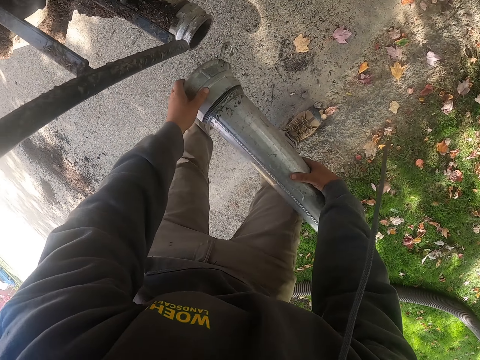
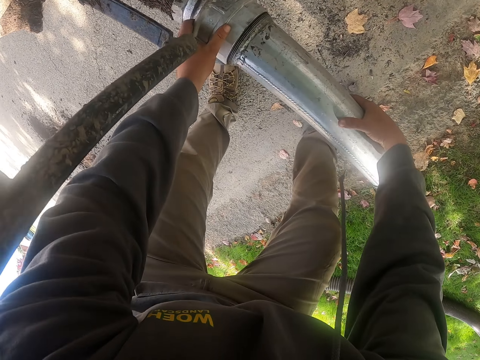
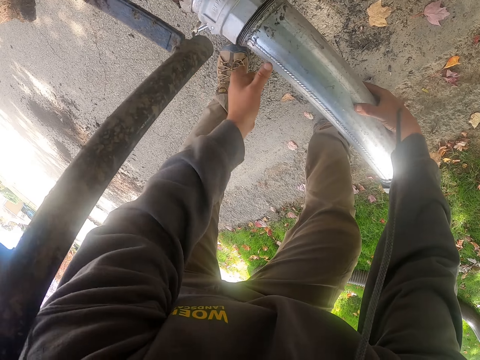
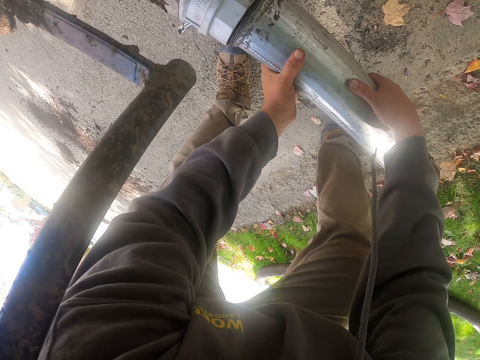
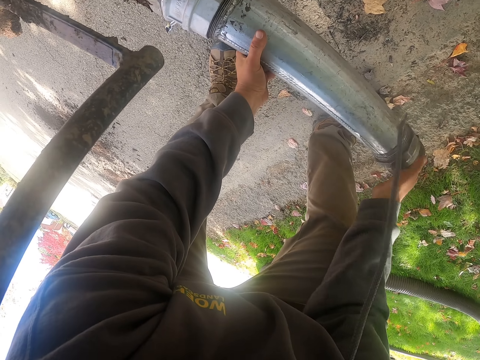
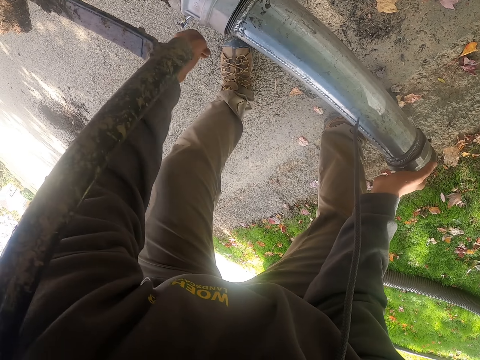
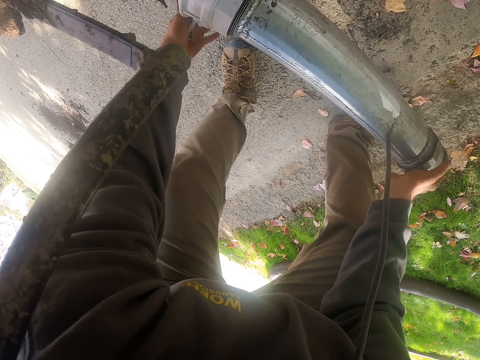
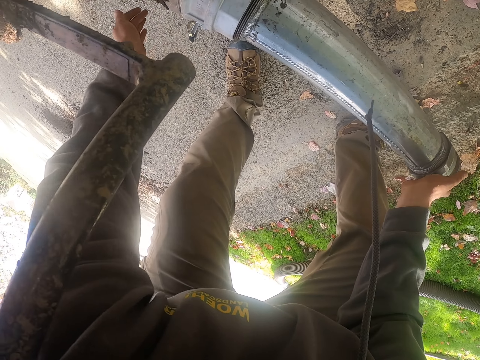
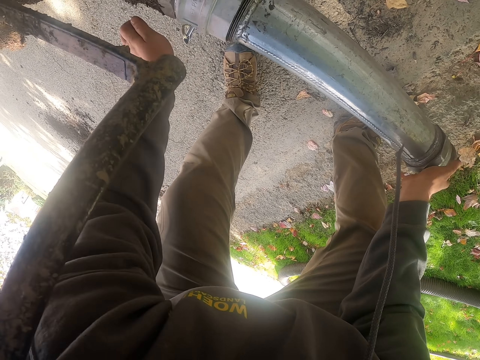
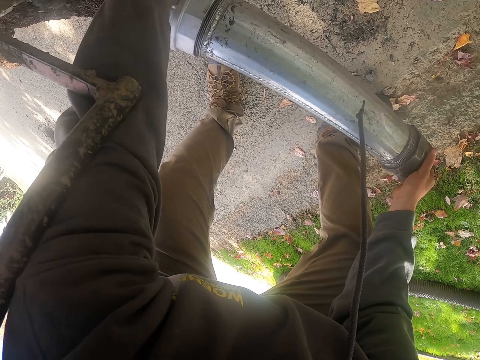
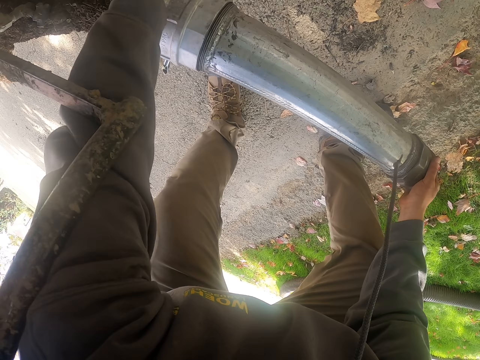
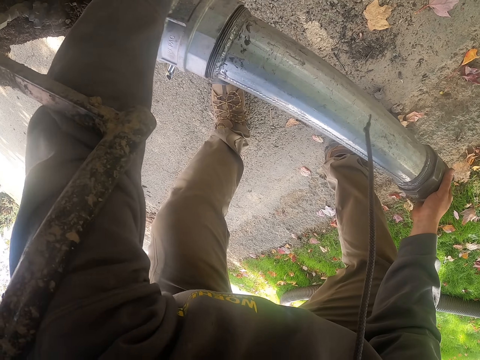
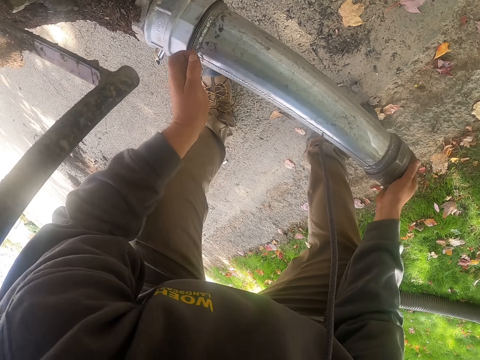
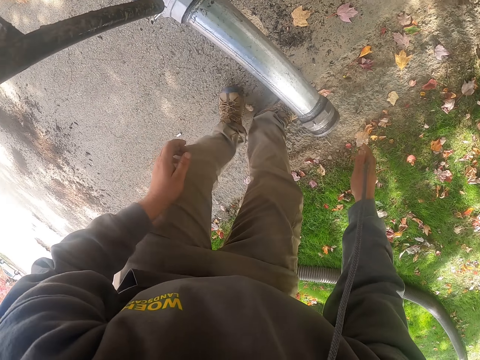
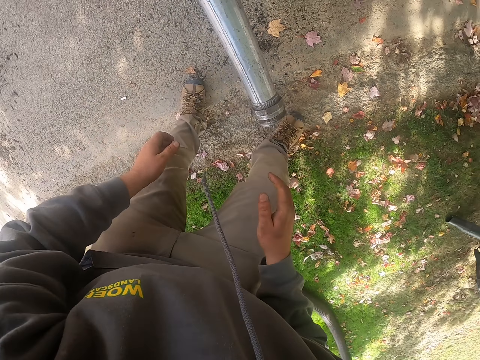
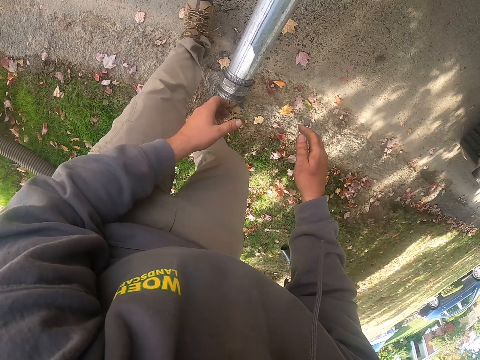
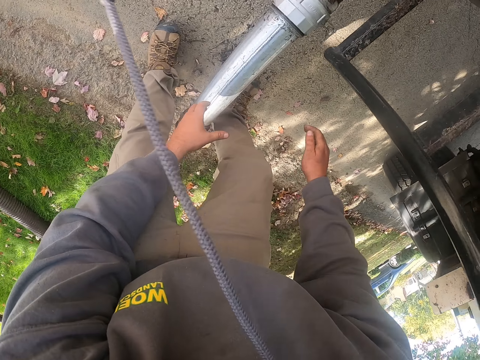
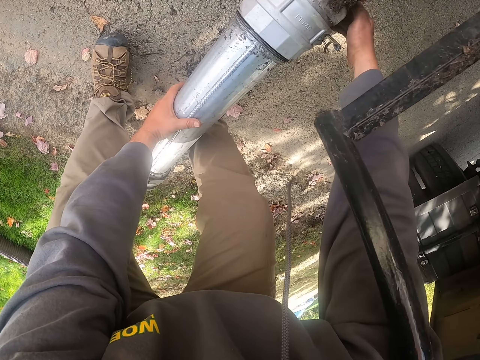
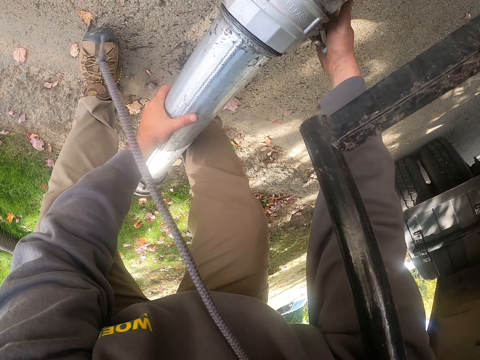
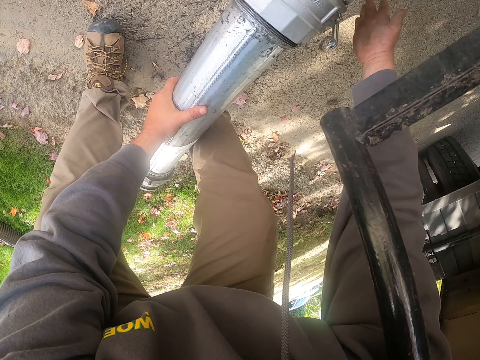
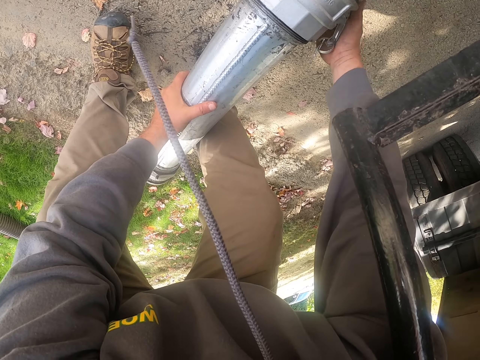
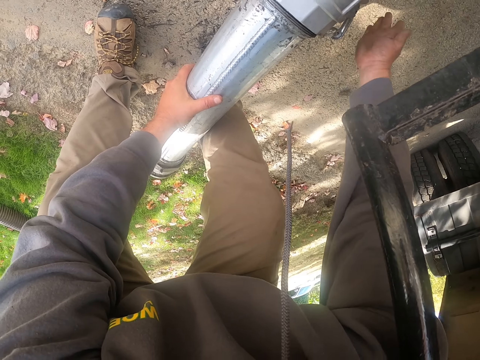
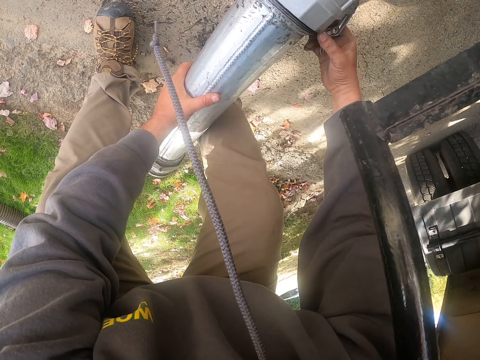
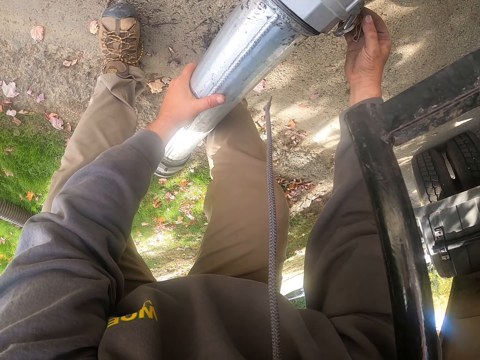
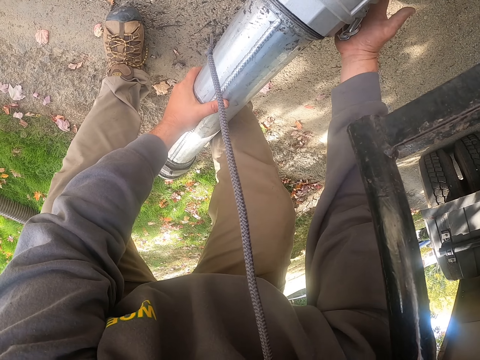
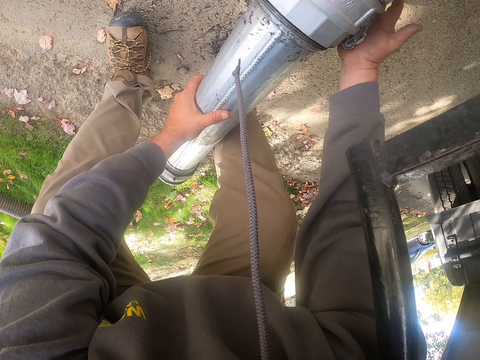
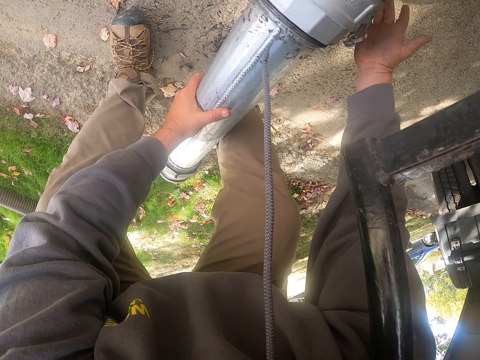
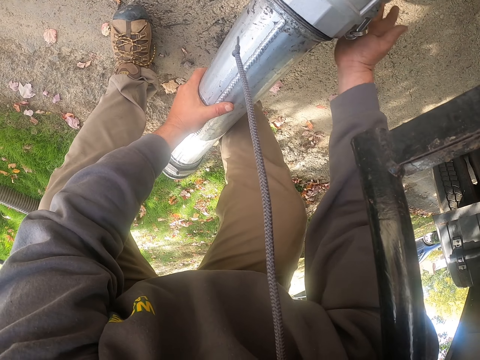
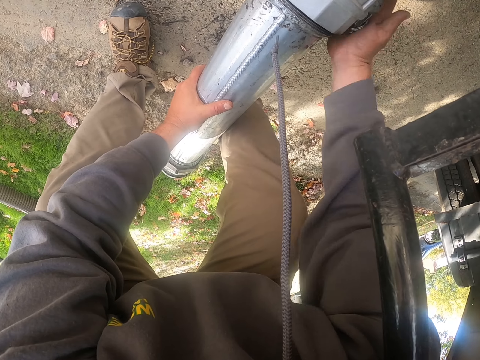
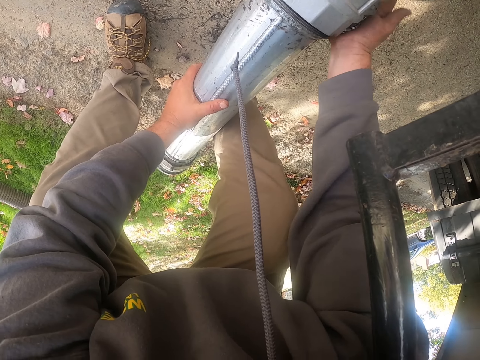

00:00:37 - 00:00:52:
The camera wearer fixes the pipe or metal on another pipe. They knock on the metal.

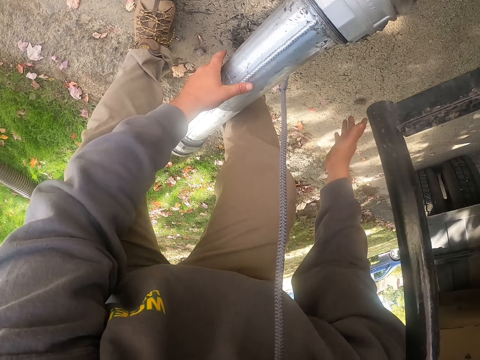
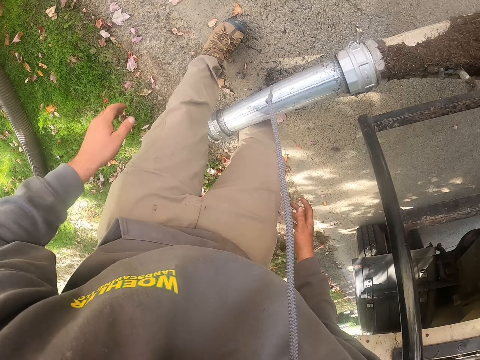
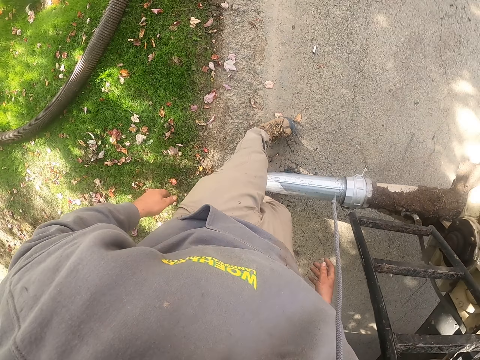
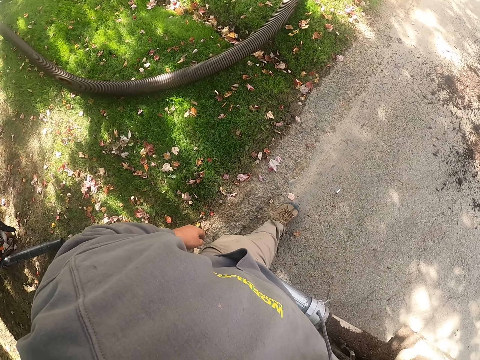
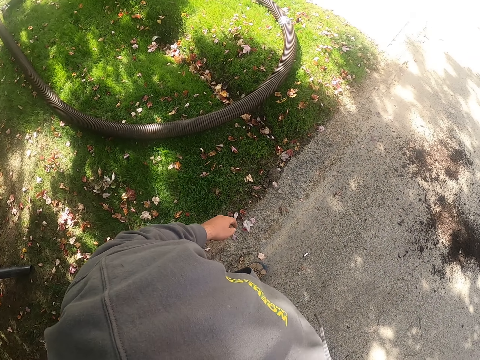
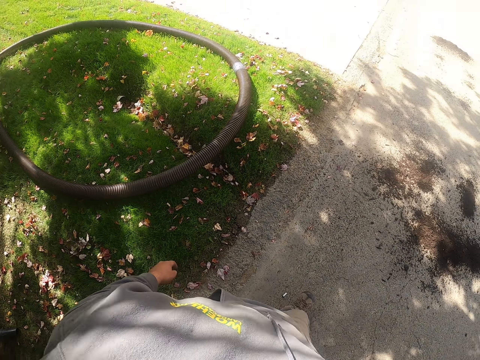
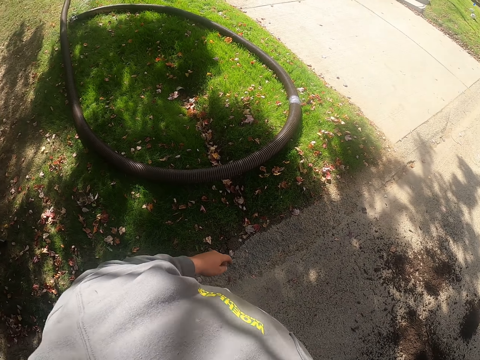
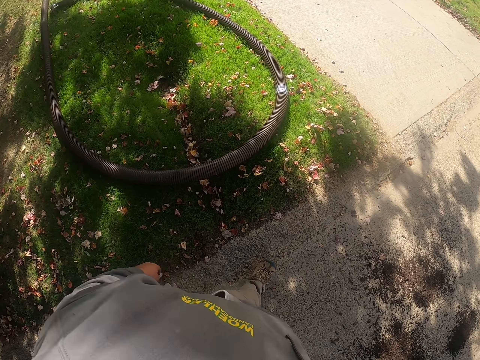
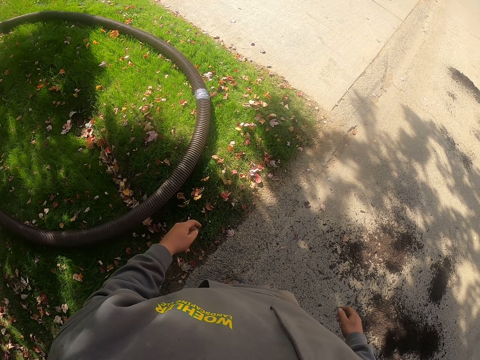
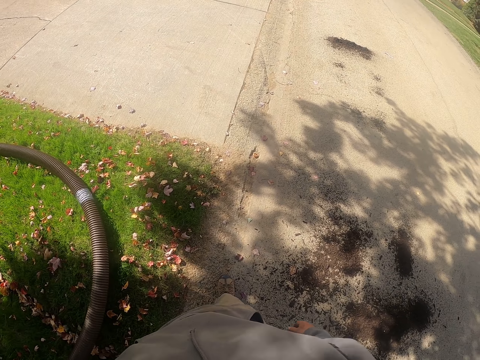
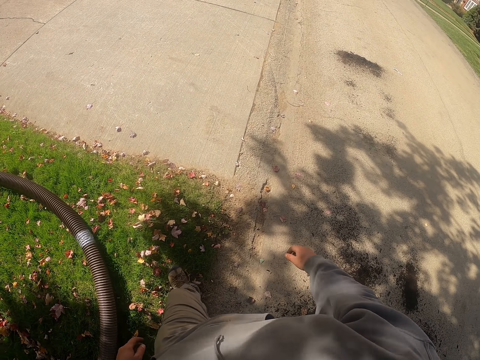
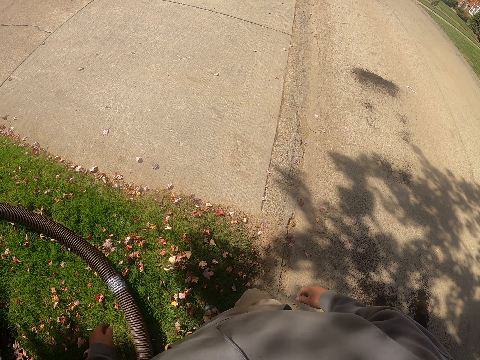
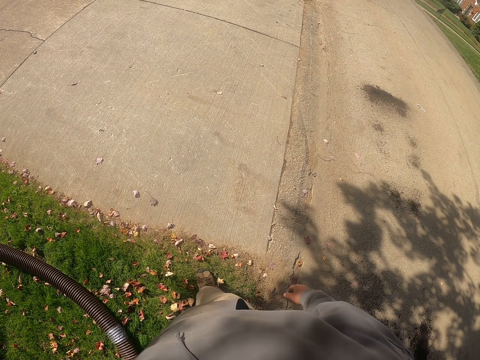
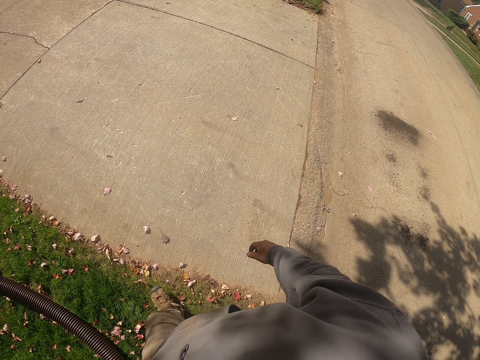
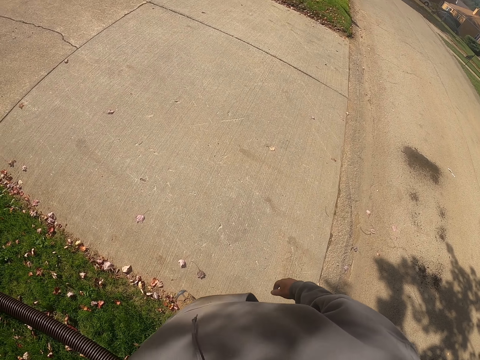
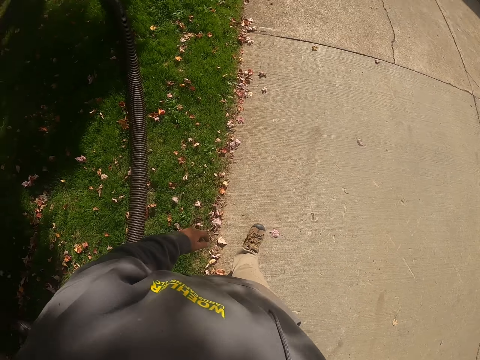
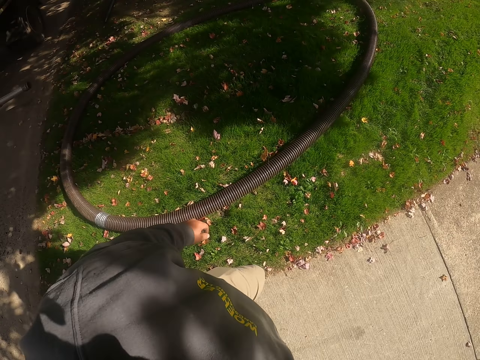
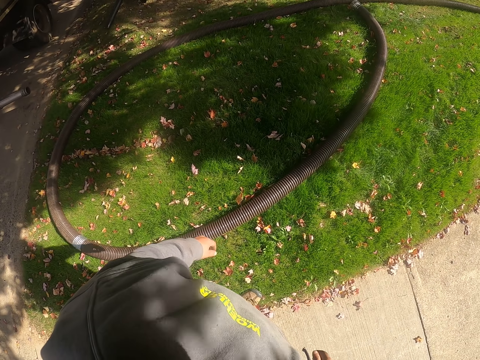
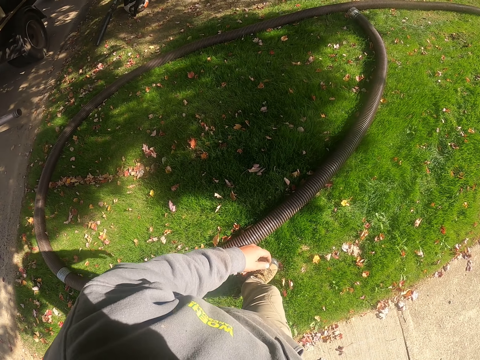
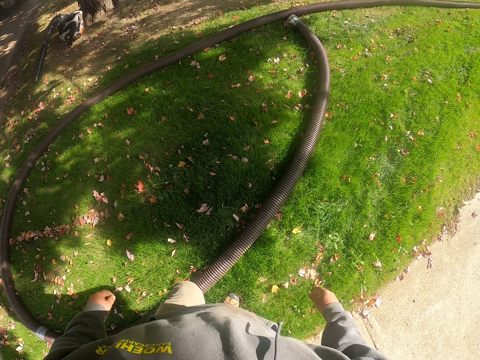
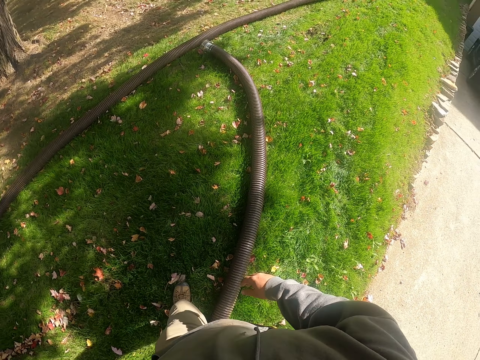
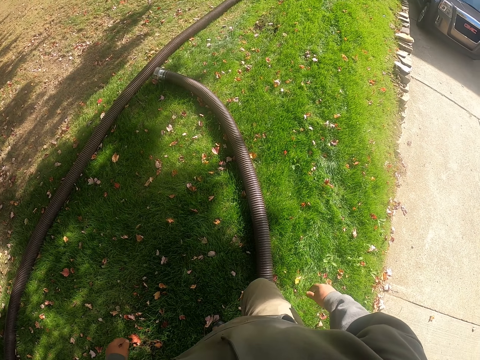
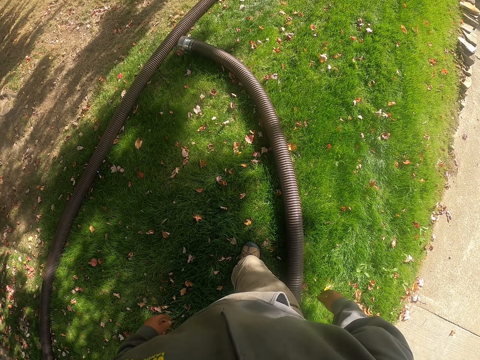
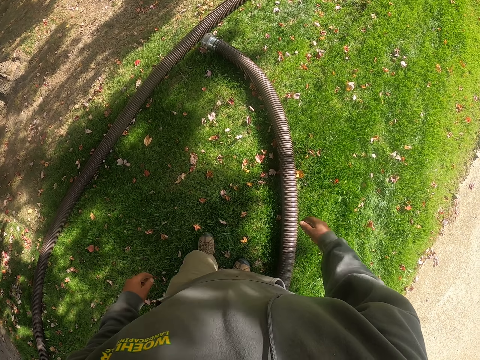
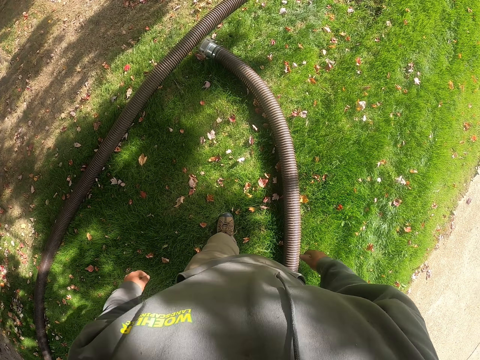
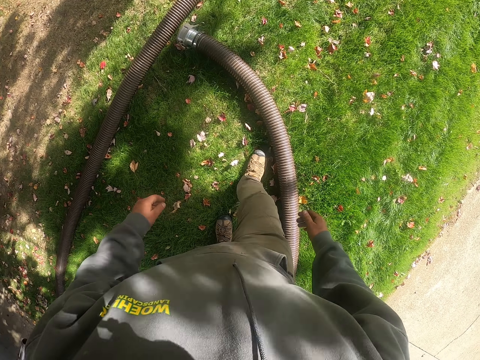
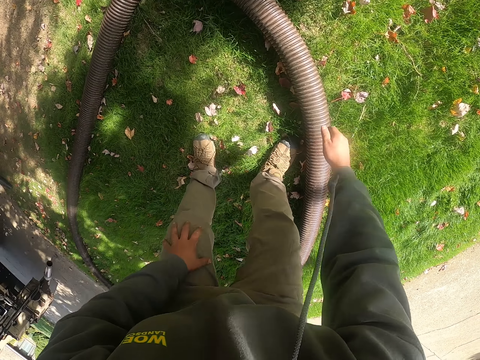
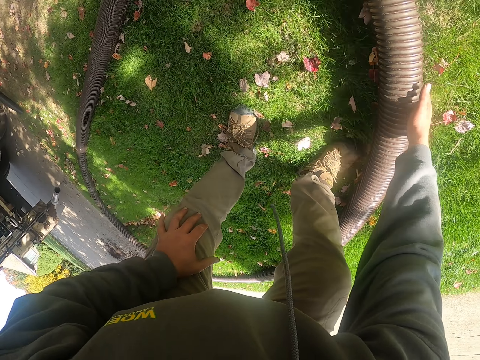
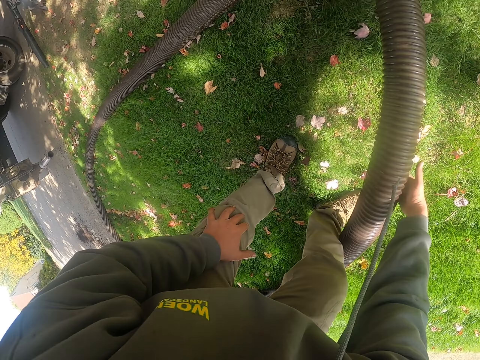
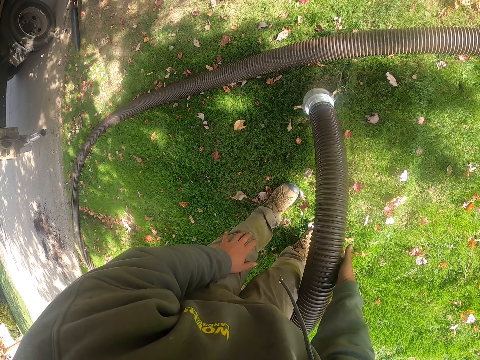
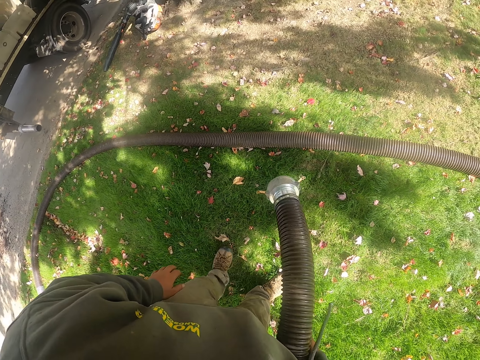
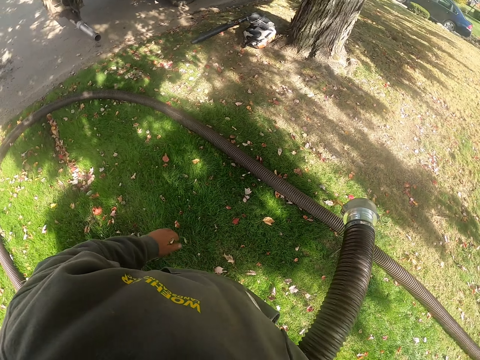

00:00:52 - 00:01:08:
The camera wearer walks around. They take a plastic pipe from the ground.
